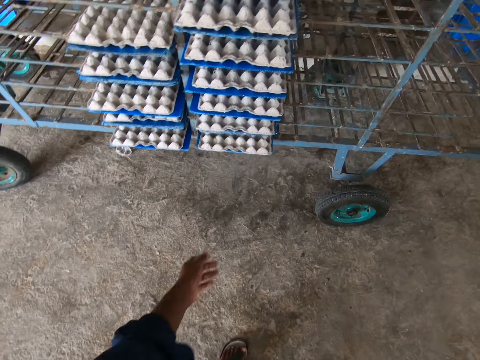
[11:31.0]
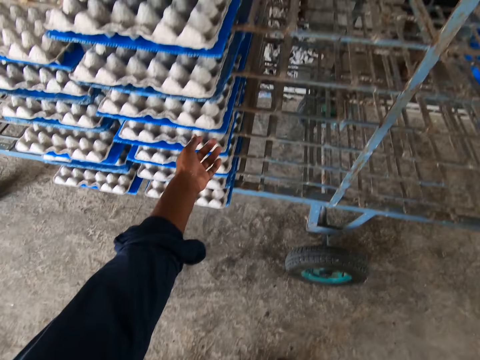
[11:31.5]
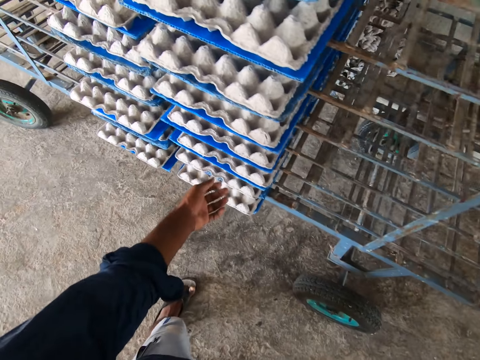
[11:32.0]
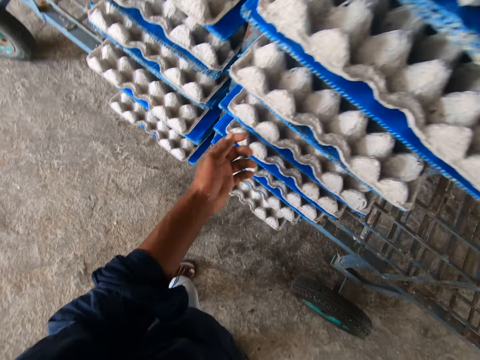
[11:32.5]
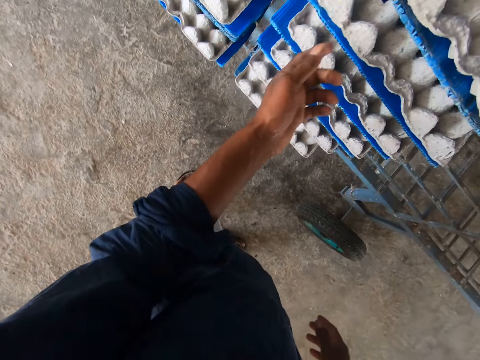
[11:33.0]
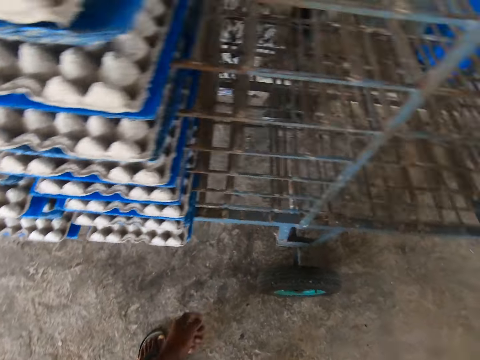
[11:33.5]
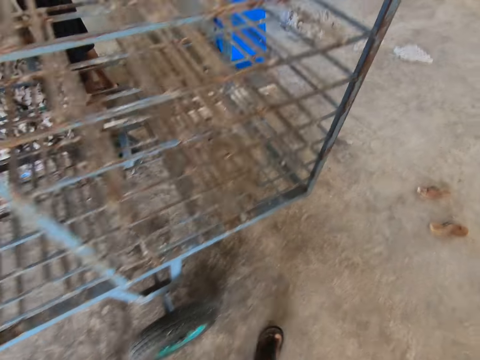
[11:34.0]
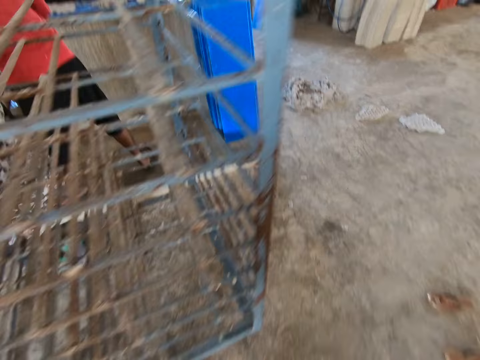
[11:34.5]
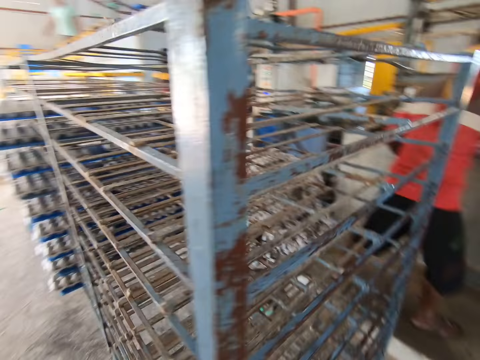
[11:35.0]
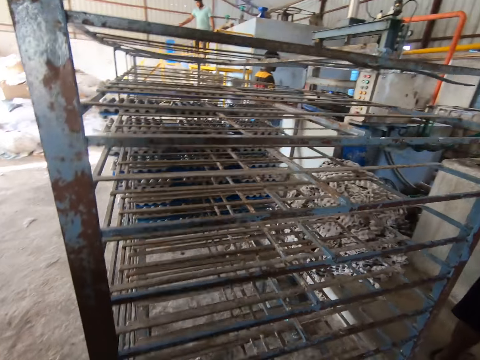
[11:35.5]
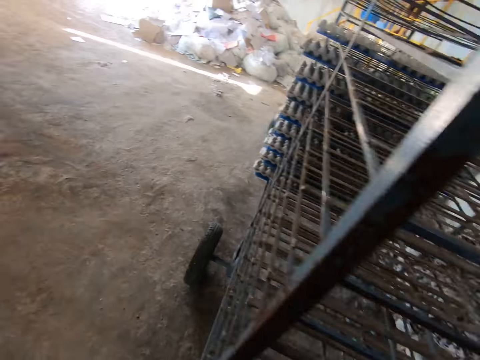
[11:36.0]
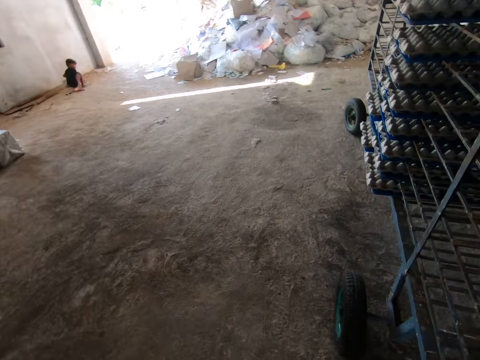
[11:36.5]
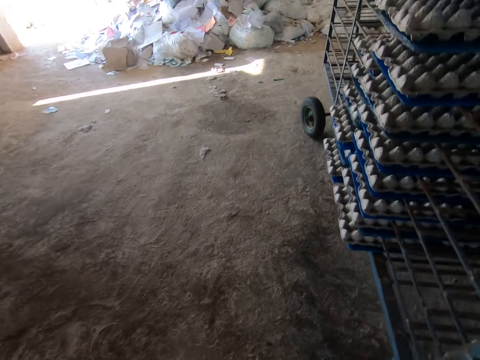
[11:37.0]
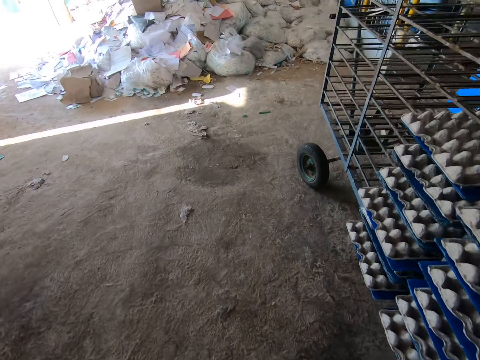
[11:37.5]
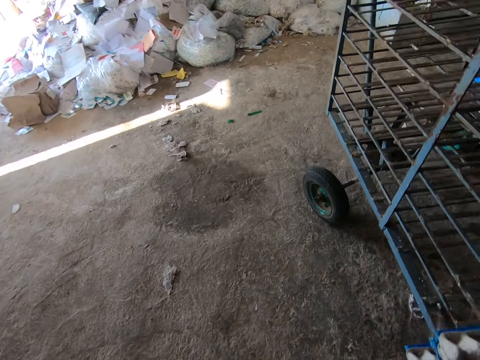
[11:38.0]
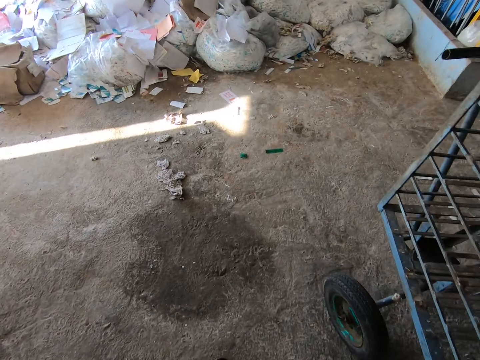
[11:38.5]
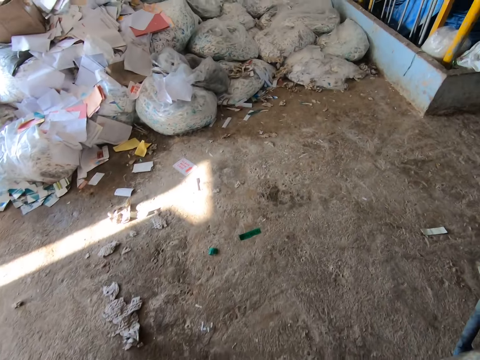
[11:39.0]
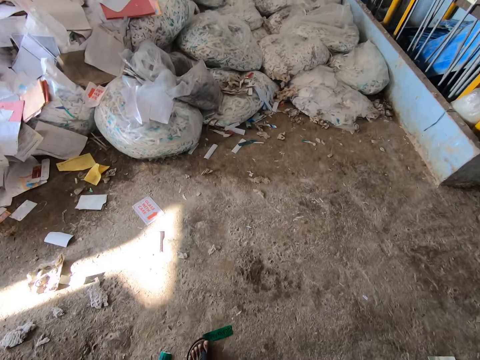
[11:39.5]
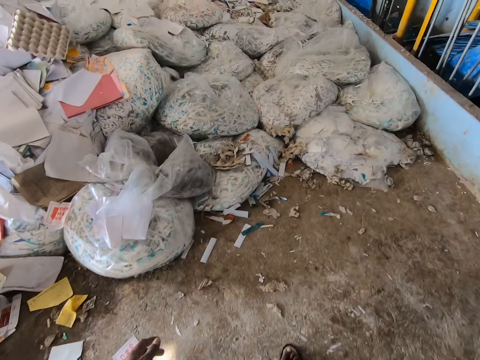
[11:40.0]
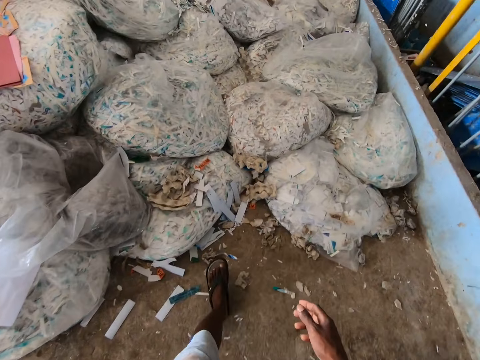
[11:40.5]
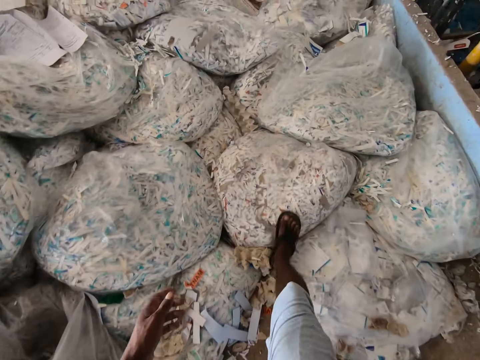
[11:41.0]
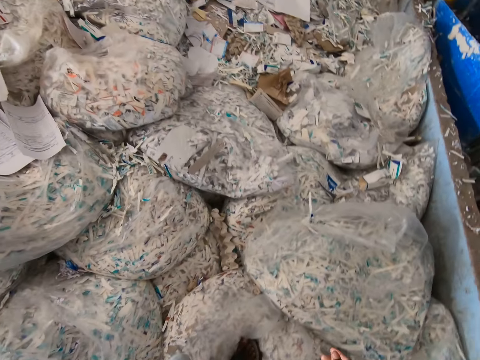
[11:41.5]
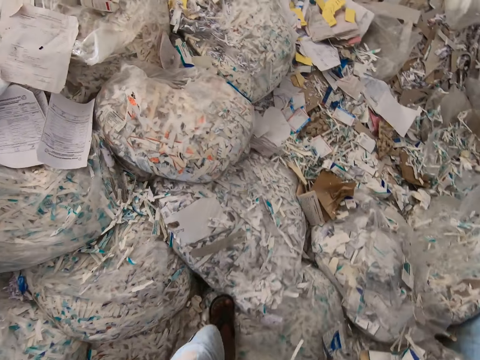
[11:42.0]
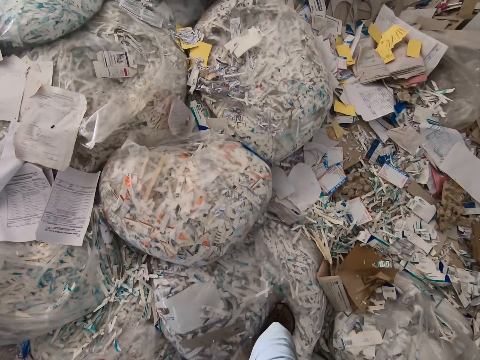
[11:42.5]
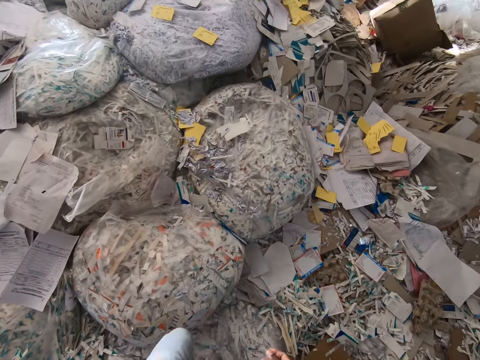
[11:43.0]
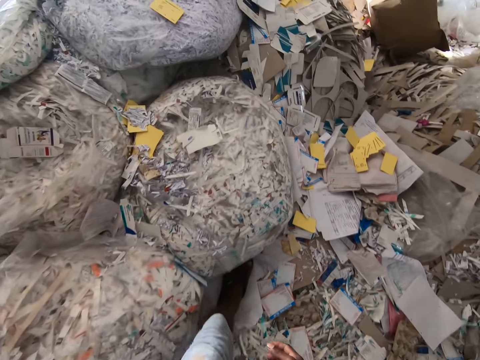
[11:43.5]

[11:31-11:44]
The camera wearer stretches a hand. He touches an egg tray and a paper crate in the shelf with his left hand. He moves a hand. He touches the egg tray and the paper crate in the shelf with his left hand again. He looks around. He calls out. He looks at the floor. He moves towards raw materials. He walks on the raw materials.

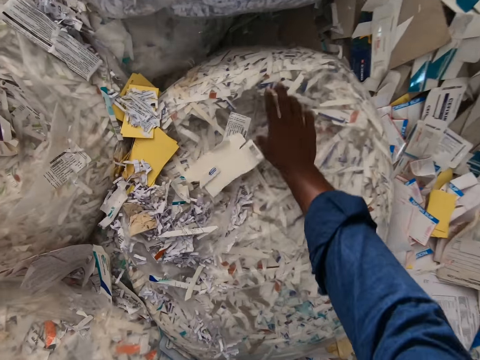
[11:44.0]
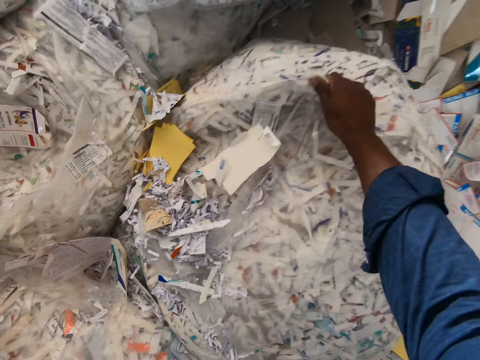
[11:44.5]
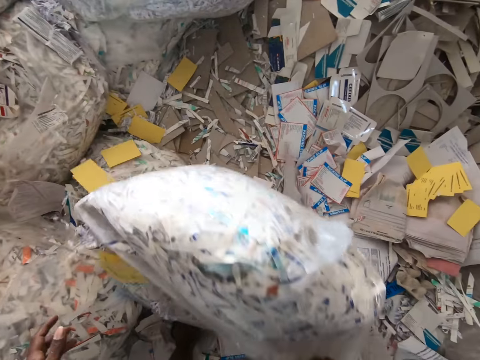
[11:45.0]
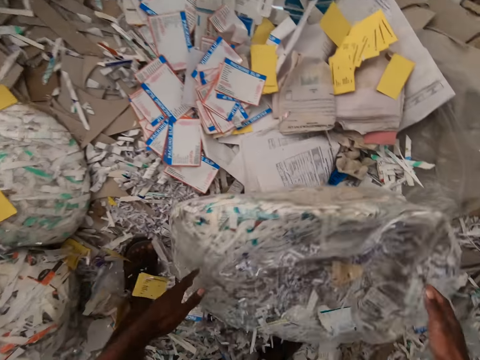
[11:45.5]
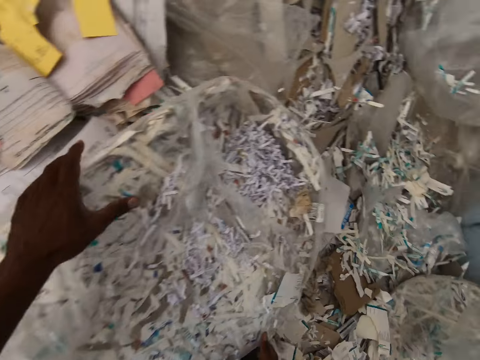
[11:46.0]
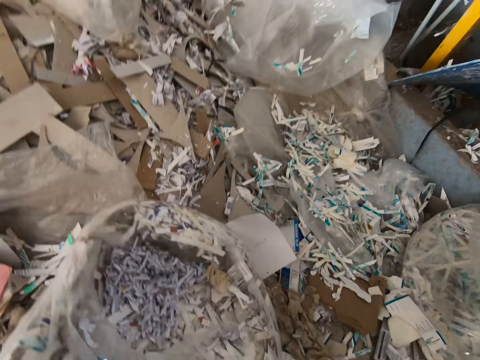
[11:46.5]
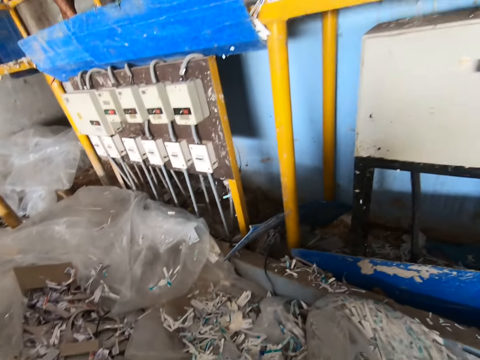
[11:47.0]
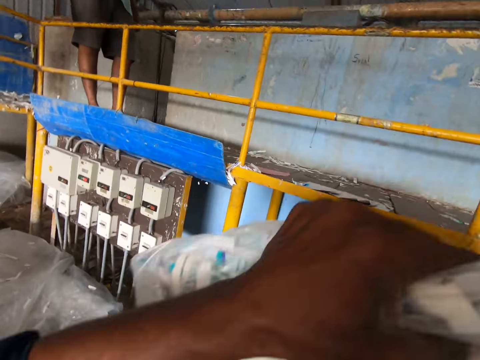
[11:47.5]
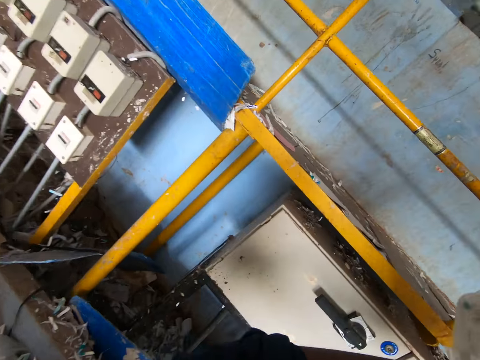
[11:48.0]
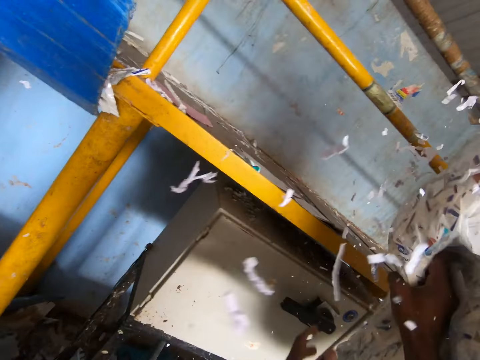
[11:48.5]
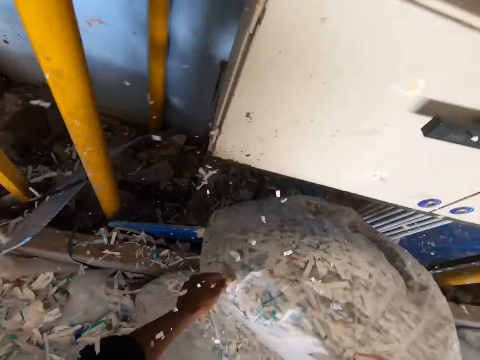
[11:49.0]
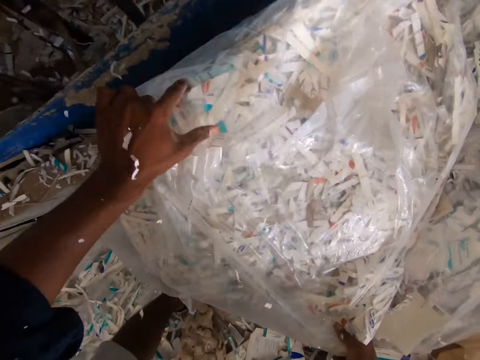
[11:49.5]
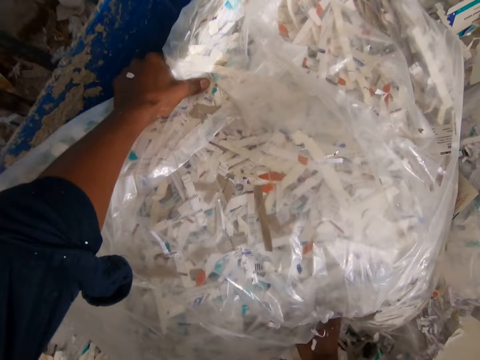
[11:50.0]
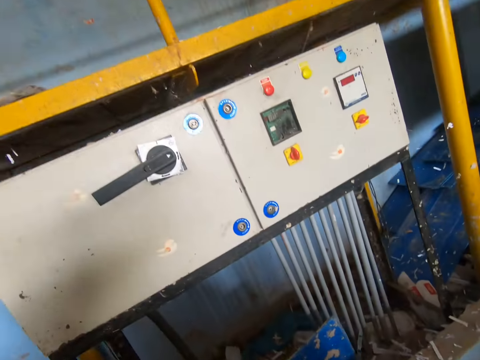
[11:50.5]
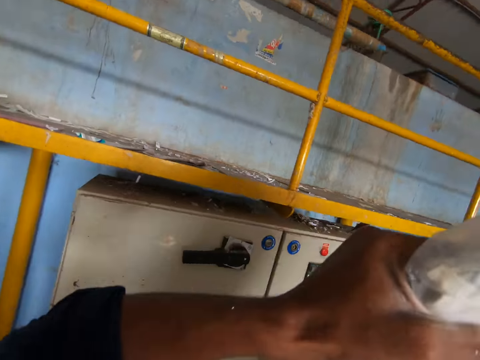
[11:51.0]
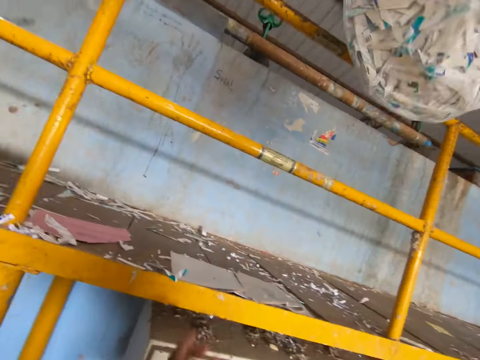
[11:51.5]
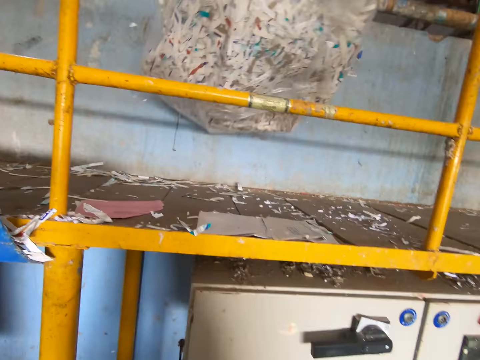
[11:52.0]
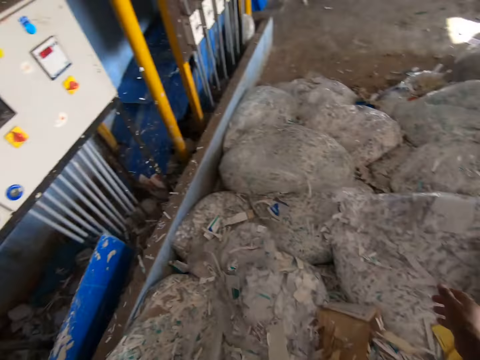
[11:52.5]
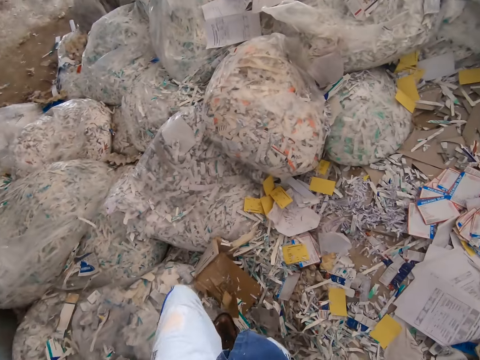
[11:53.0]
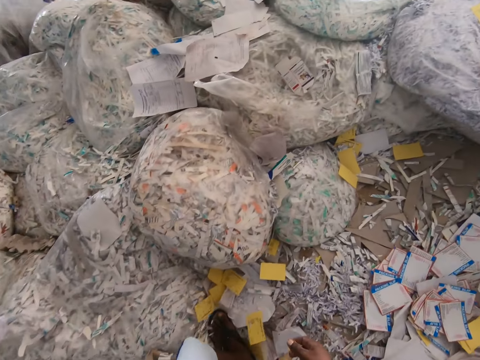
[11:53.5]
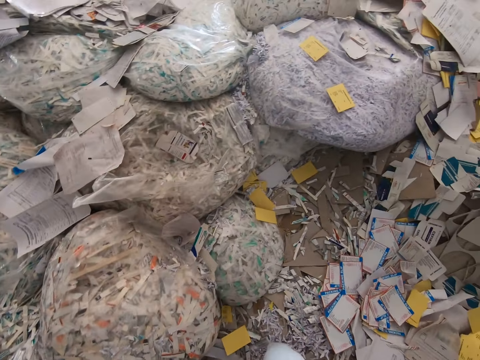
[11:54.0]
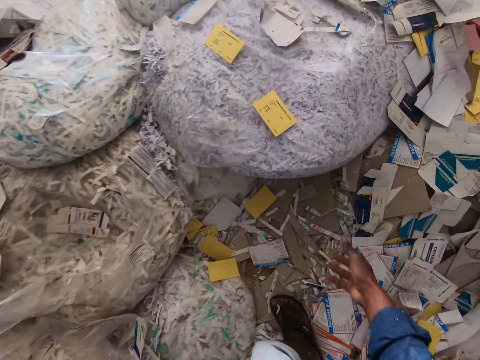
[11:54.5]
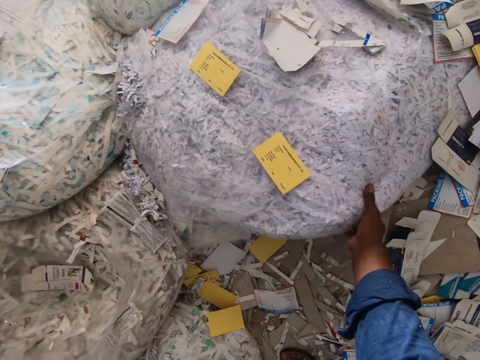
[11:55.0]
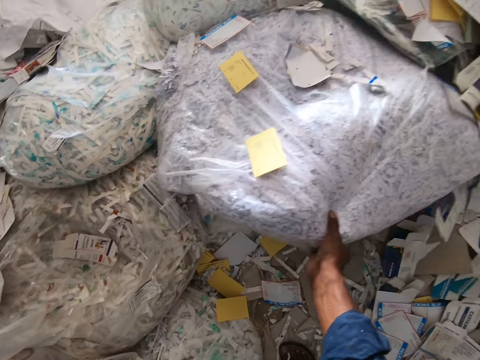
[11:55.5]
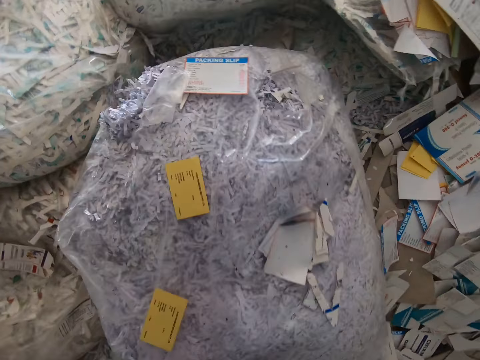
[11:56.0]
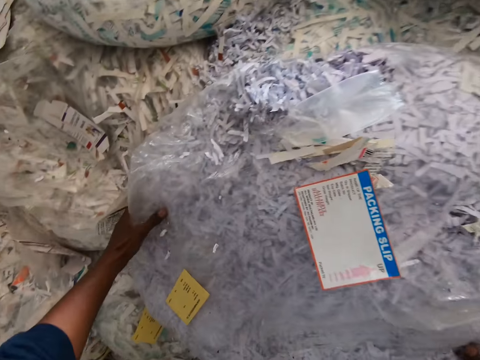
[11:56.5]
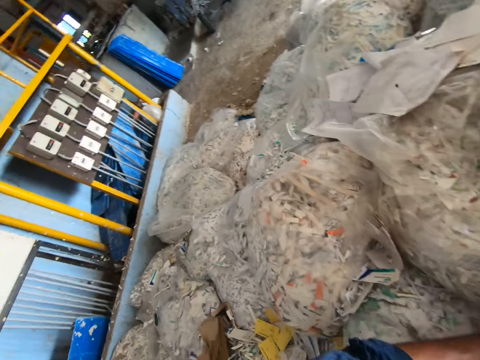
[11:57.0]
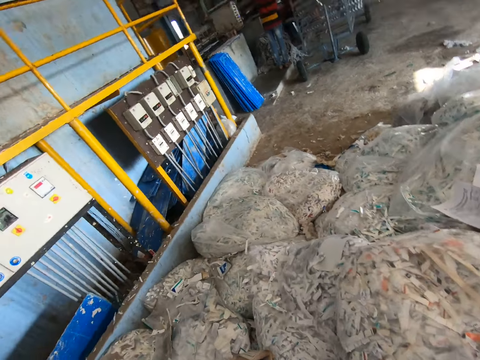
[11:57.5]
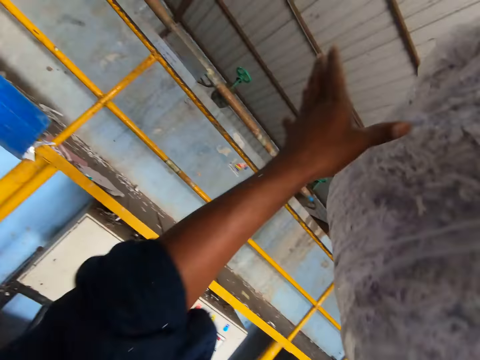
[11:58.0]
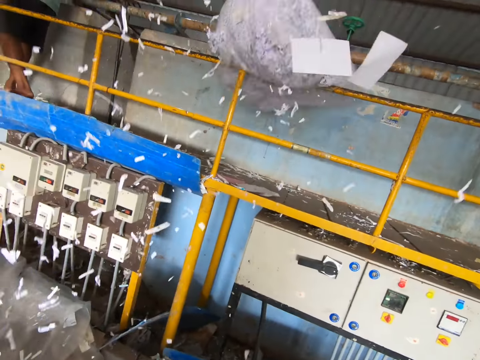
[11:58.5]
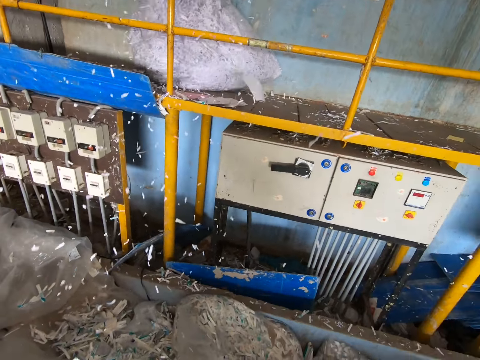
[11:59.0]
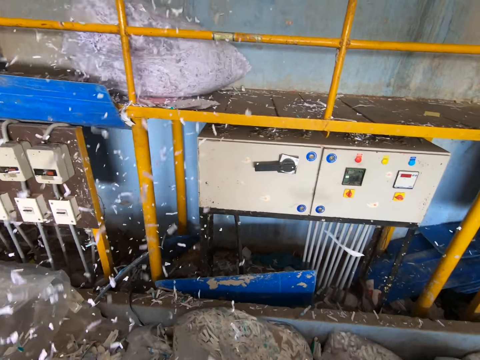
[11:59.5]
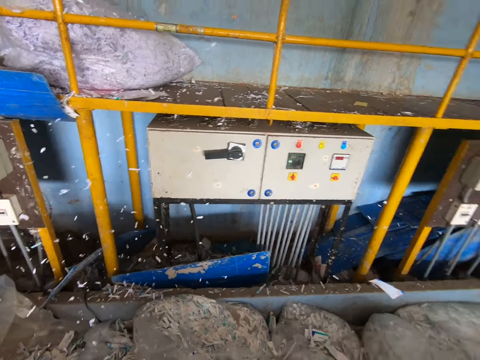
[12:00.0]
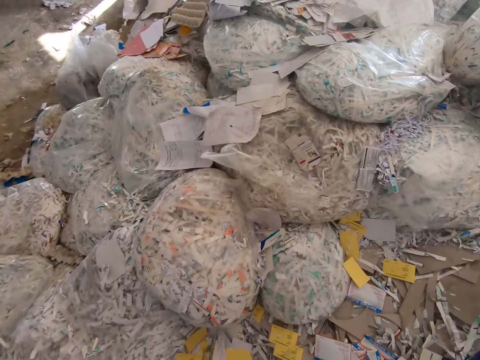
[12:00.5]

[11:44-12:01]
The camera wearer moves a hand. He picks up a bag of paper from the floor with his right hand. He pulls the plastic bag. He carries the bag of paper with both hands. He looks at raw materials. He lifts the bag with raw materials. He hits a lift with the bag of paper in his hands. The bag with raw materials falls. He carries the bag of paper from the floor with both hands. He holds the bag with raw materials. He lifts the bag with raw materials. He throws the bag of paper on the lift or stand with both hands. He looks at raw materials. He walks on the raw materials. He picks up a bag of paper from the floor with his right hand. He moves a hand. He holds the bag with raw materials. He pulls the bag with raw materials. He carries the bag of paper from the floor with both hands. He looks at the stand. He throws the bag of paper on the lift with both hands. He holds a bag with raw materials.
